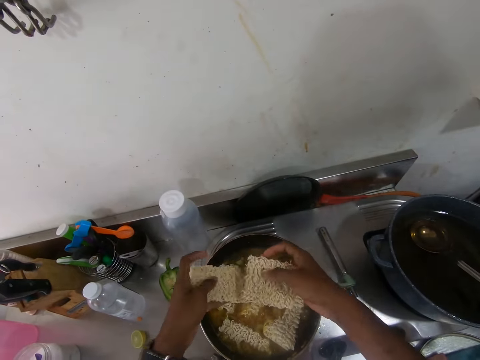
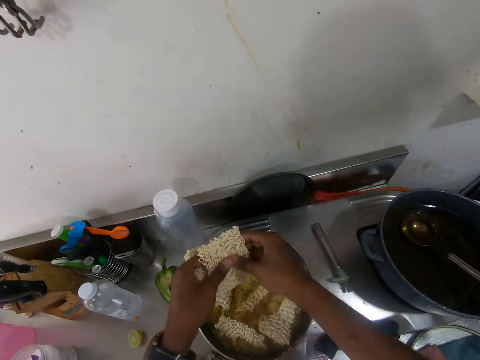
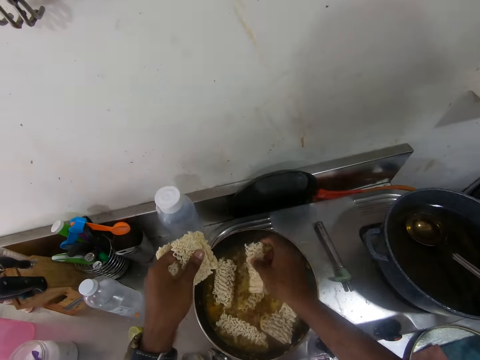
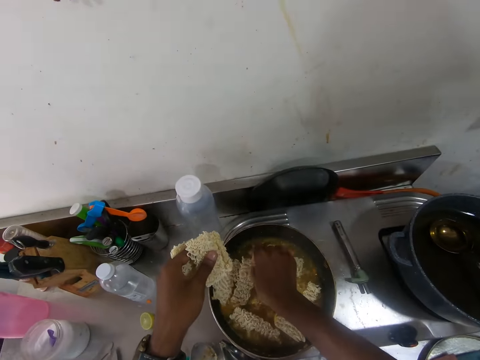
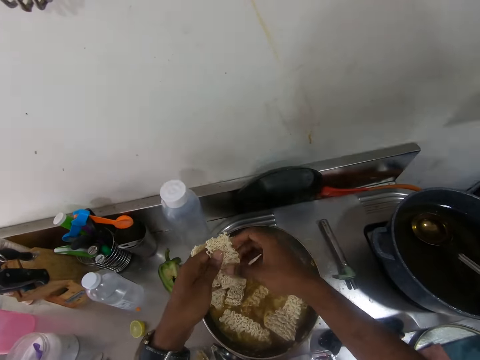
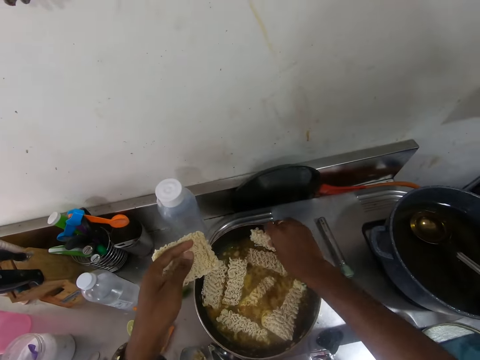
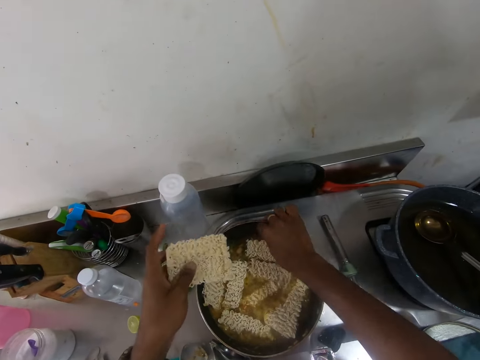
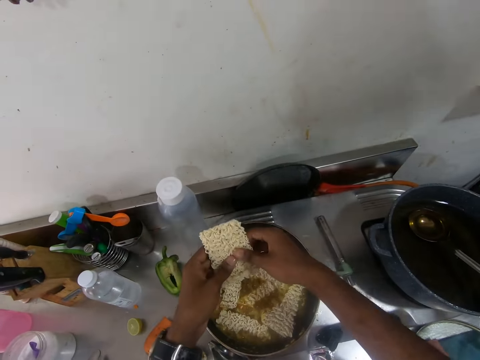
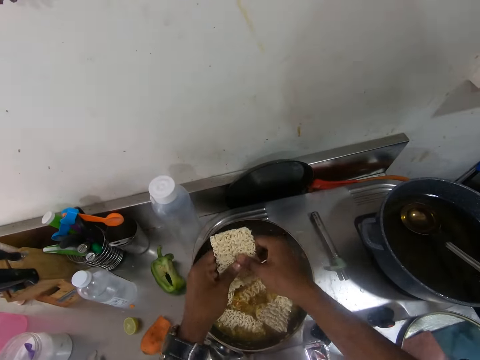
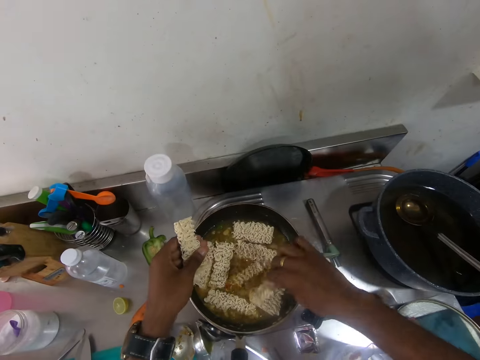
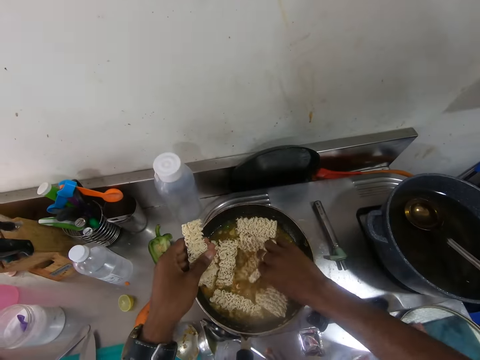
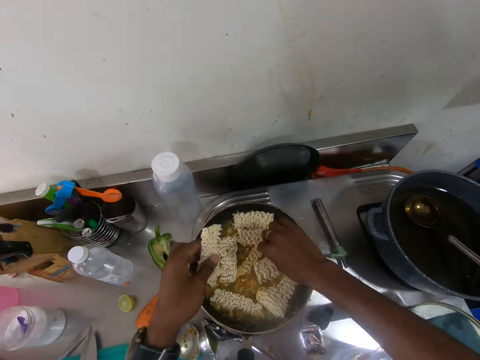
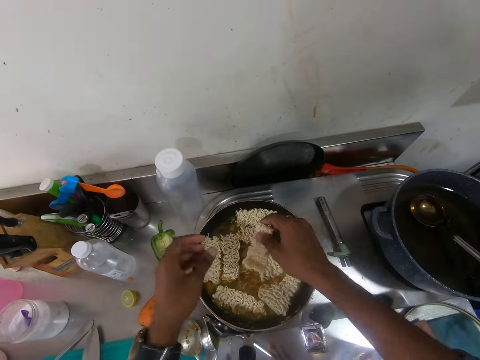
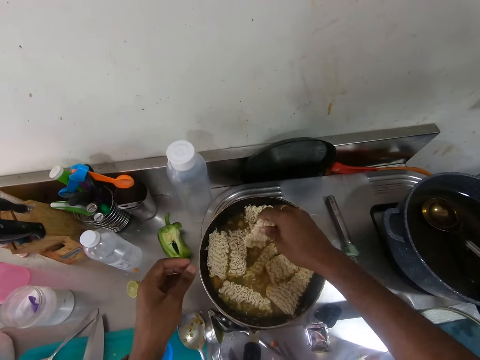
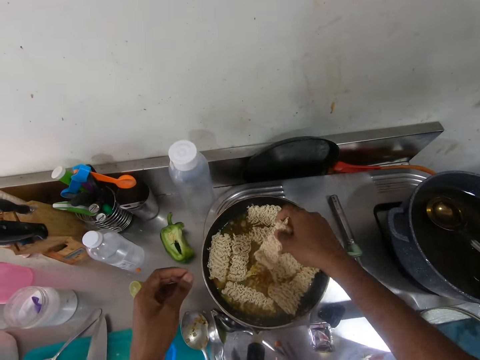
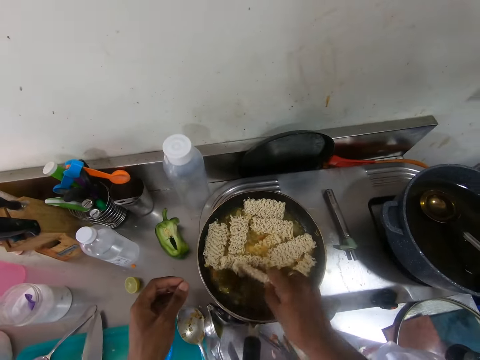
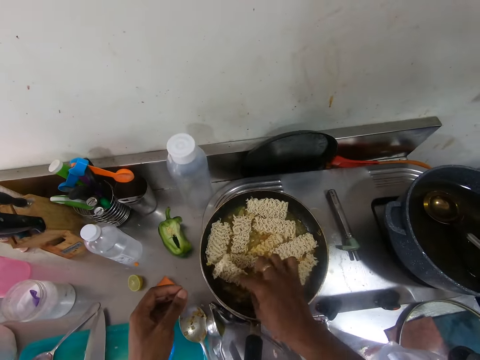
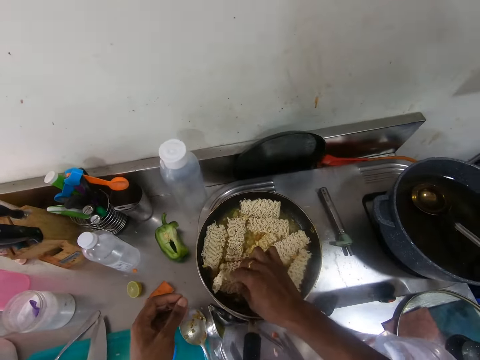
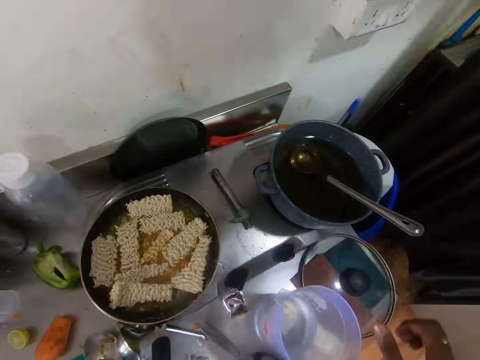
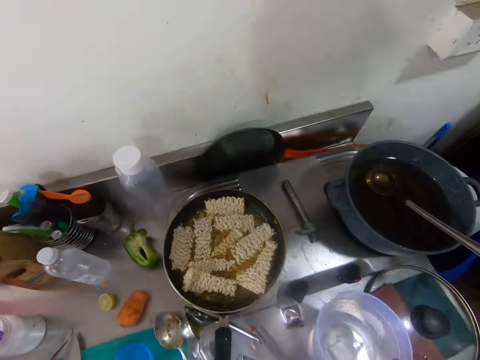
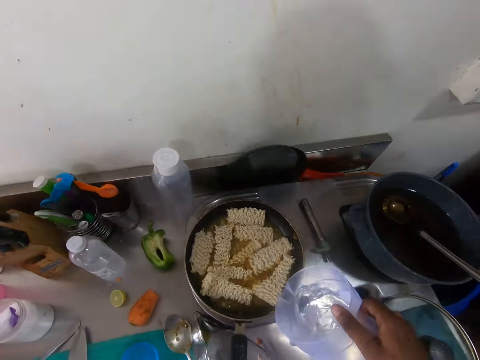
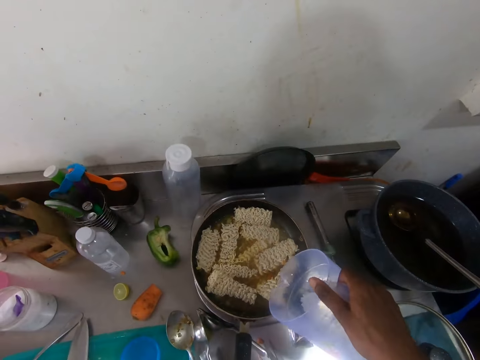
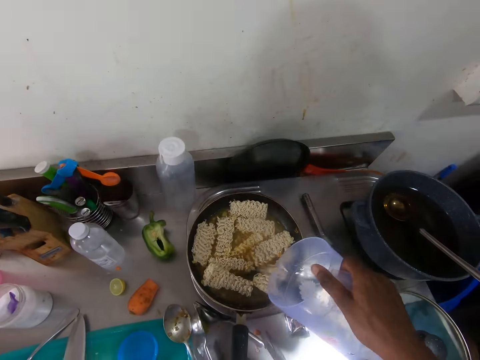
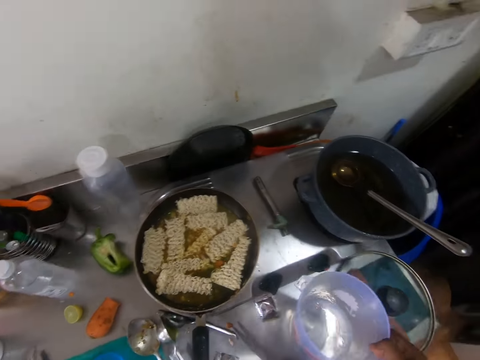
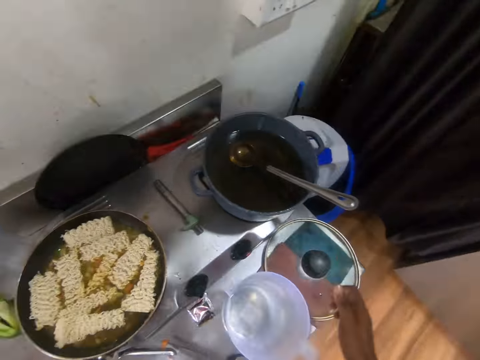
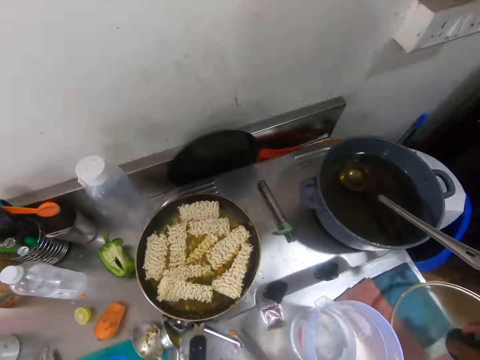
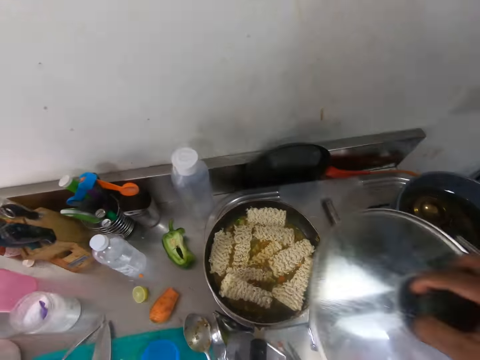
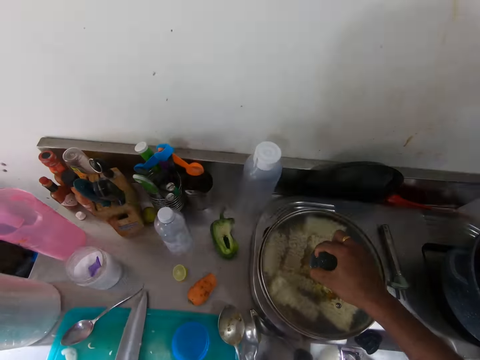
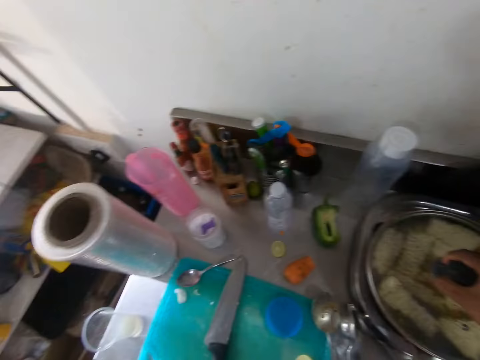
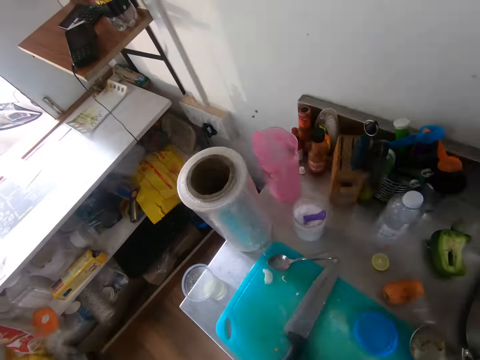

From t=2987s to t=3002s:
The camera wearer puts the noodles in the pot on the cooker with his right hand. He passes the noodles from his left hand to his right hand. He puts the noodles in the pot on the cooker with his right hand. He breaks the noodles into bits with both hands. He puts the noodles in the pot on the cooker with his right hand. He passes the noodles from his left hand to his right hand. He moves the noodles in the pot with the noodles in his right hand. He puts the noodles in the pot on the cooker with his right hand. He picks a jug of water from the countertop with his right hand. He pours the water from the jug of water in the pot with his right hand. He drops the jug of water on the countertop with his right hand. He picks the cover from the countertop with his right hand. He covers the pot on the cooker with the cover in his right hand.

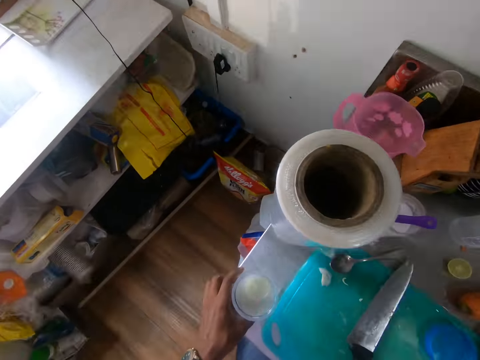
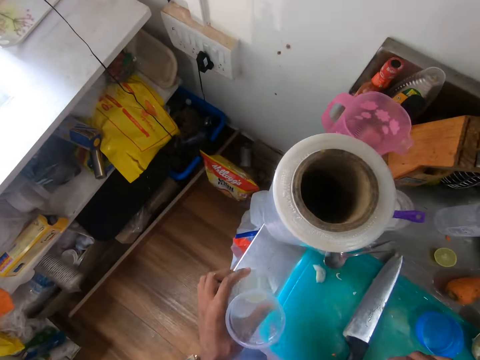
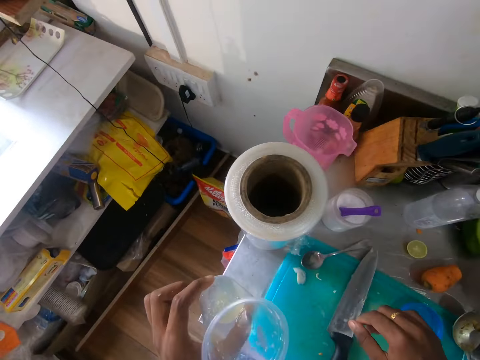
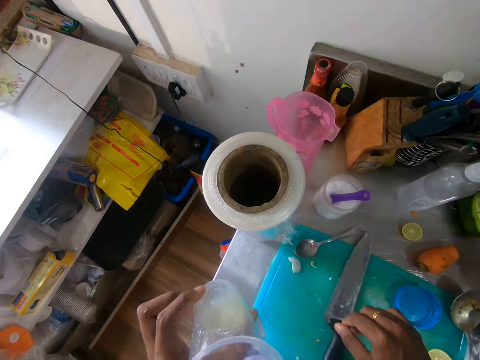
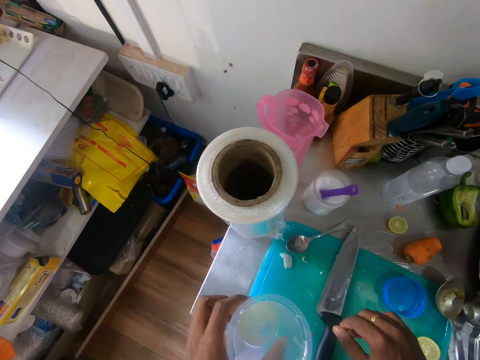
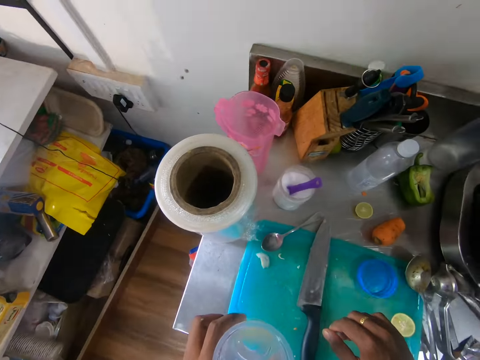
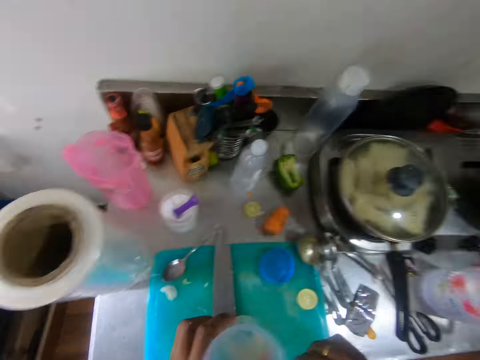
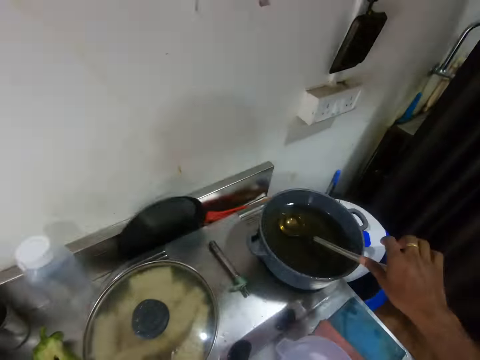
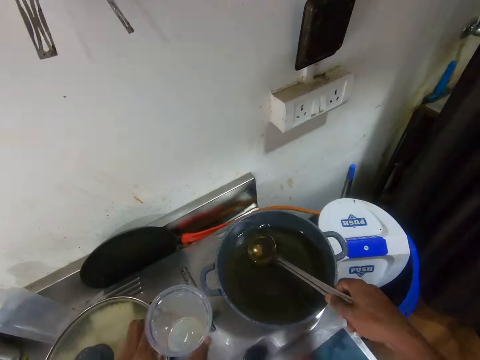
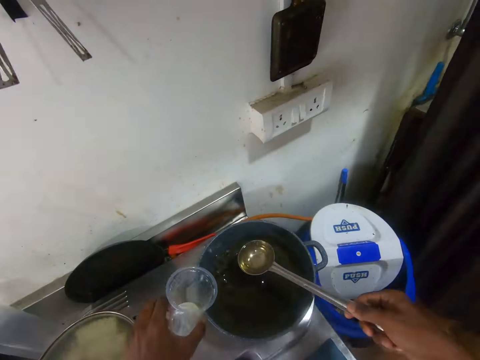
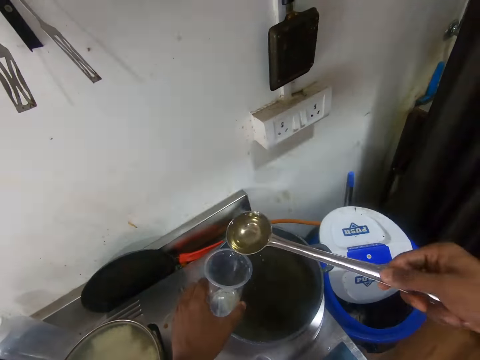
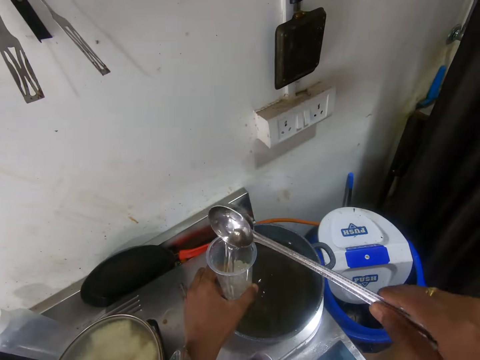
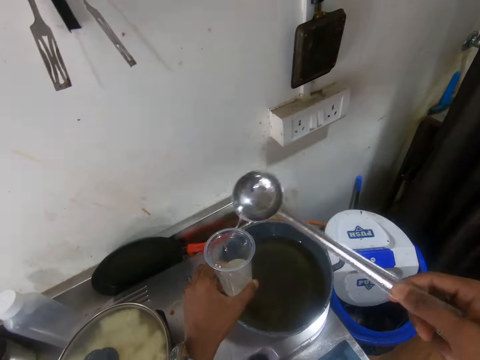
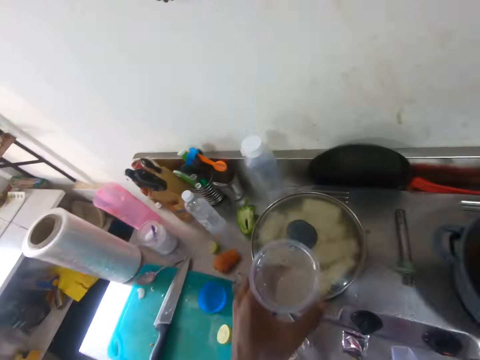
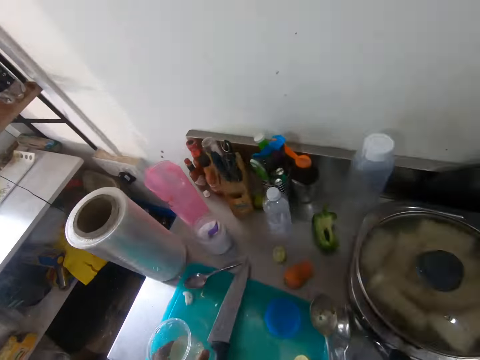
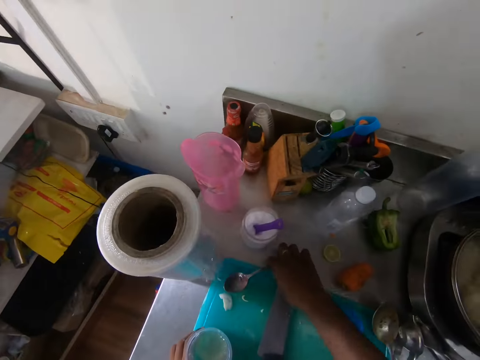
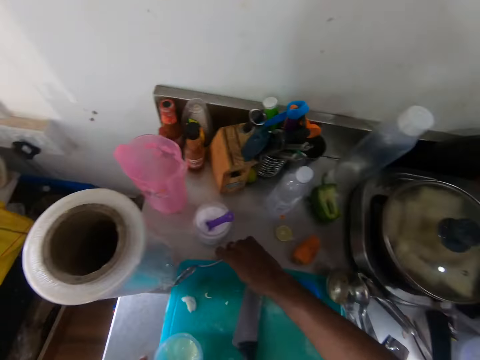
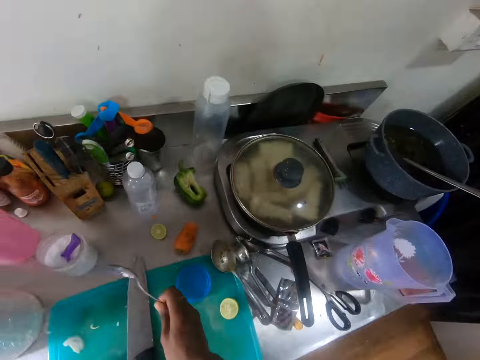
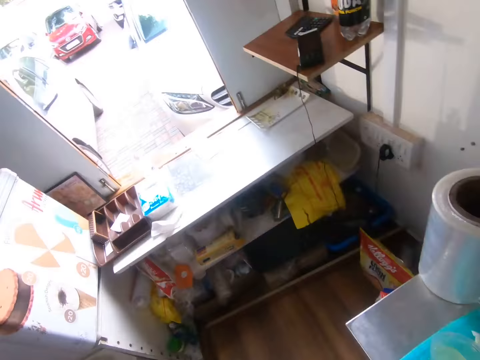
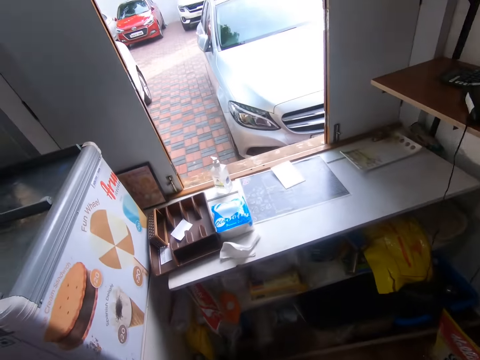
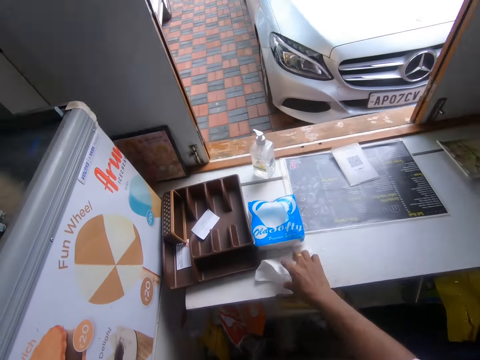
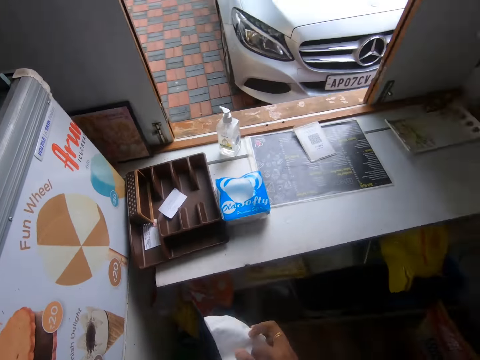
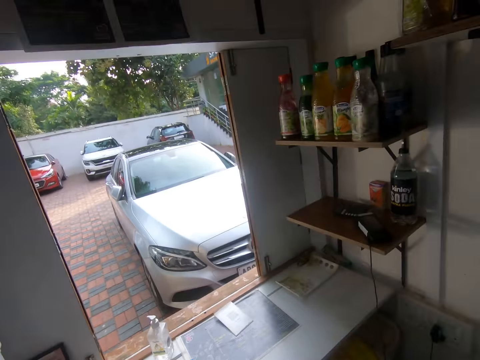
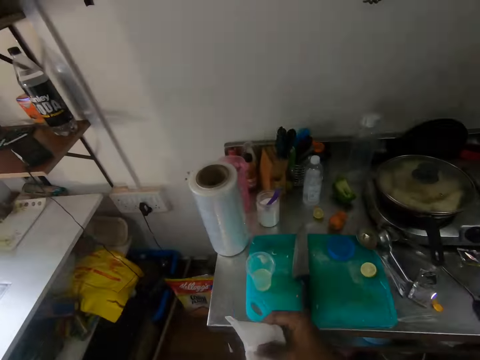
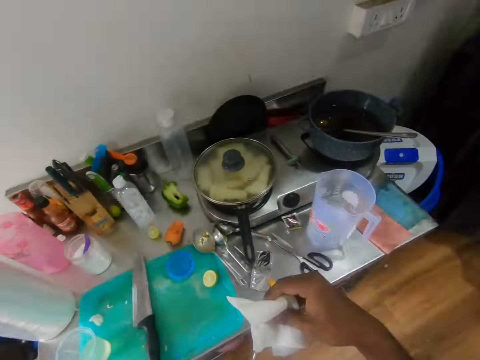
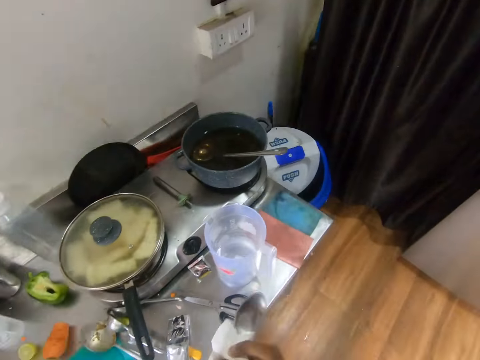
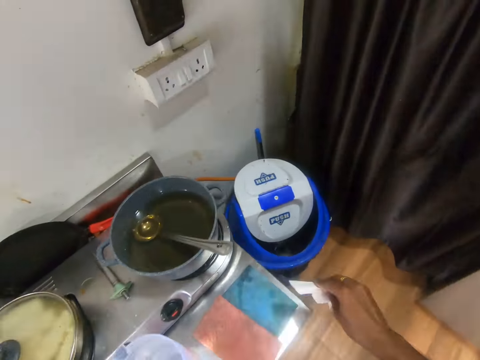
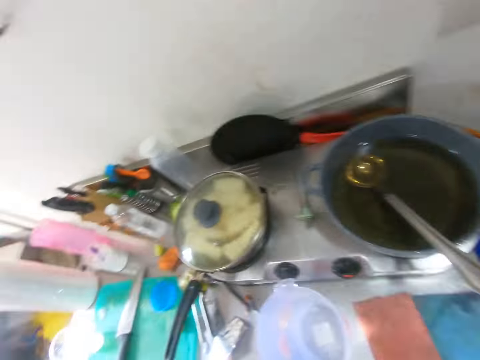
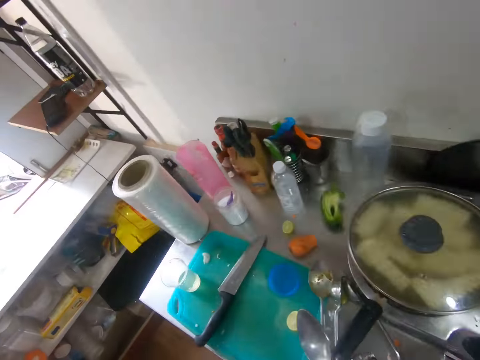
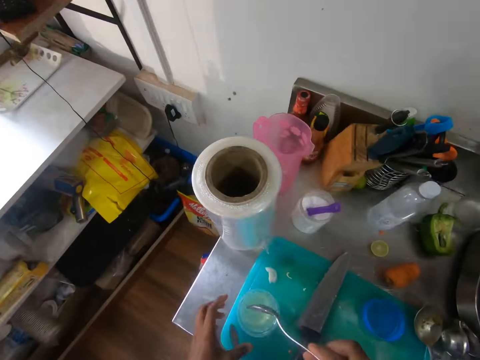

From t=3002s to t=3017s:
The camera wearer picks a cup with water in it from the countertop with his left hand. He shakes the cup with his left hand. He scoops oil from a pot on the cooker with a spoon in his right hand. He pours the oil in the cup in his left hand with the spoon in his right hand. He drops the spoon in the pot on the cooker with his right hand. He drops the cup on the board on the countertop with his left hand. He picks a spoon from the board on the countertop with his right hand. He picks a serviette from a table with his right hand. He puts the serviette on the spoon in his left hand with his right hand. He wipes the spoon in his left hand with the serviette in his right hand. He drops the serviette in a trashcan with his right hand.
